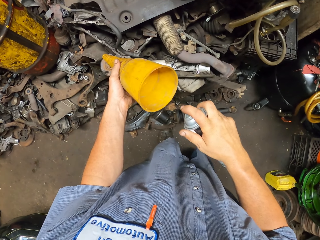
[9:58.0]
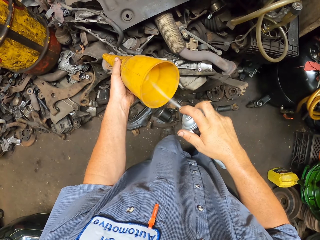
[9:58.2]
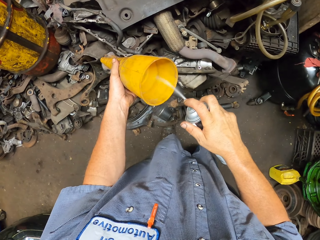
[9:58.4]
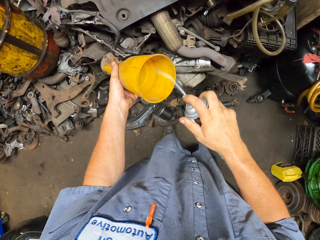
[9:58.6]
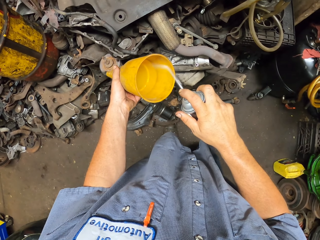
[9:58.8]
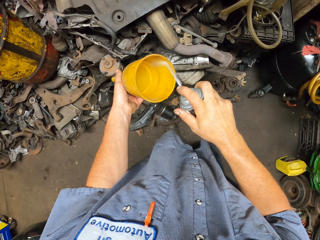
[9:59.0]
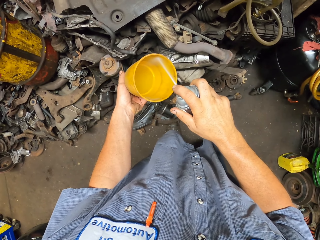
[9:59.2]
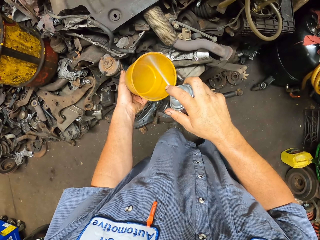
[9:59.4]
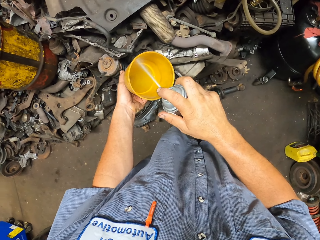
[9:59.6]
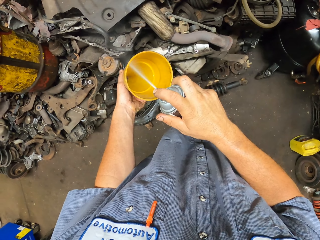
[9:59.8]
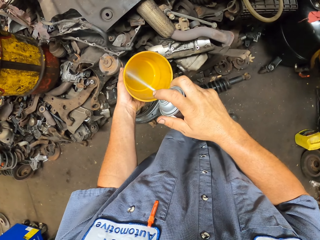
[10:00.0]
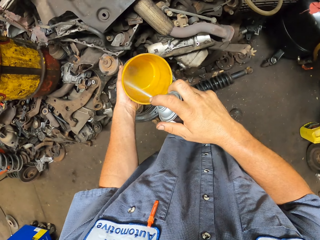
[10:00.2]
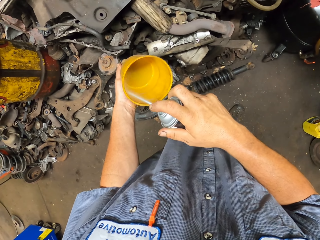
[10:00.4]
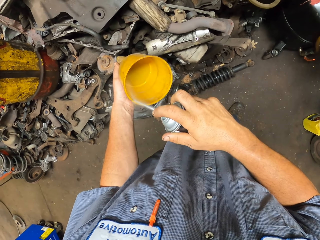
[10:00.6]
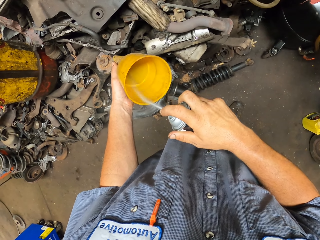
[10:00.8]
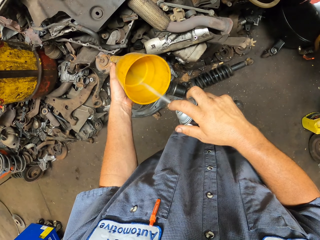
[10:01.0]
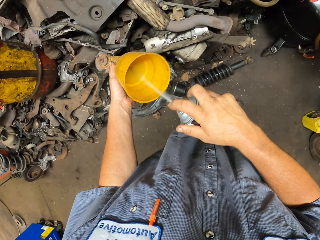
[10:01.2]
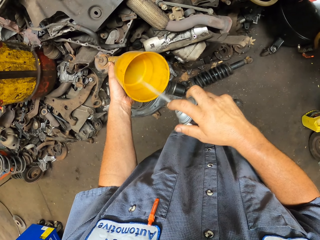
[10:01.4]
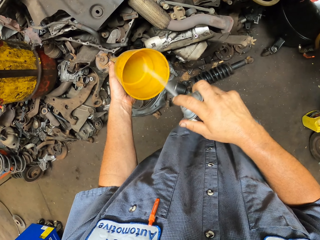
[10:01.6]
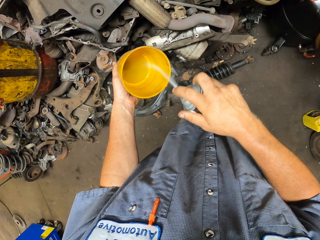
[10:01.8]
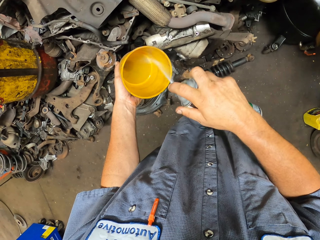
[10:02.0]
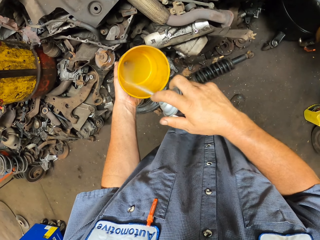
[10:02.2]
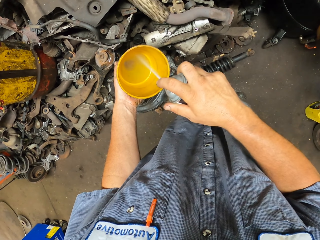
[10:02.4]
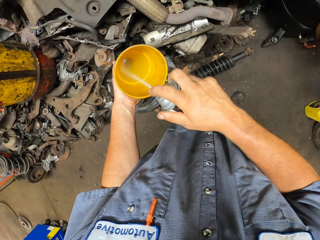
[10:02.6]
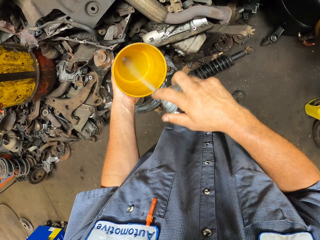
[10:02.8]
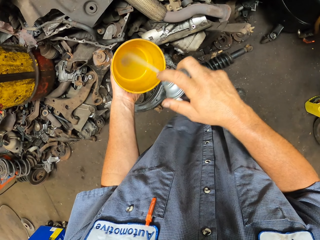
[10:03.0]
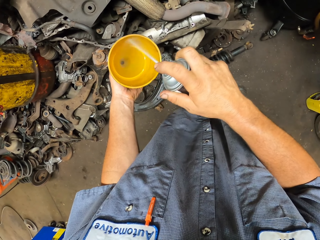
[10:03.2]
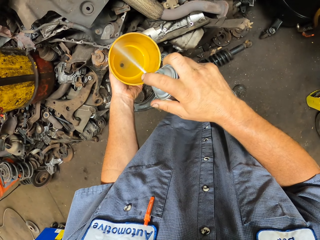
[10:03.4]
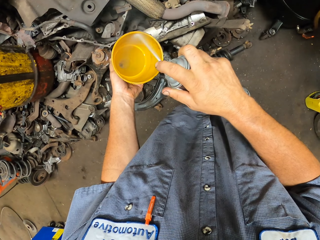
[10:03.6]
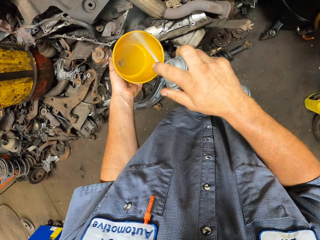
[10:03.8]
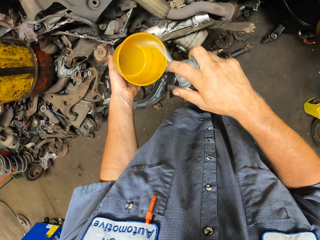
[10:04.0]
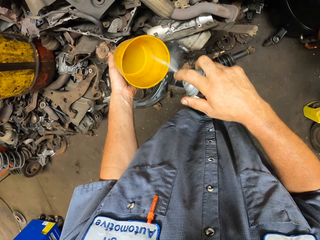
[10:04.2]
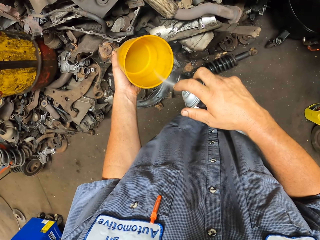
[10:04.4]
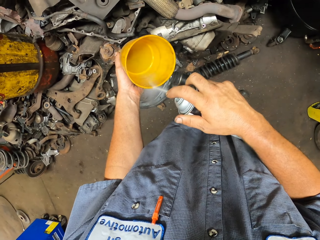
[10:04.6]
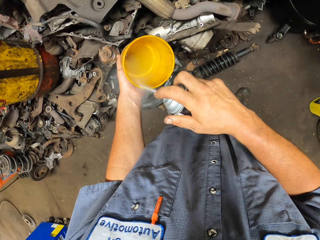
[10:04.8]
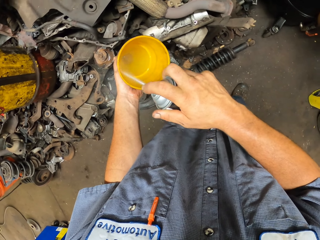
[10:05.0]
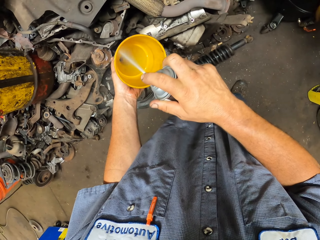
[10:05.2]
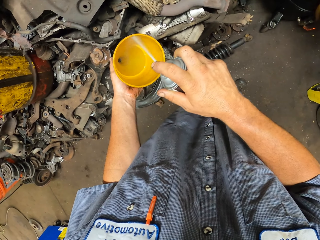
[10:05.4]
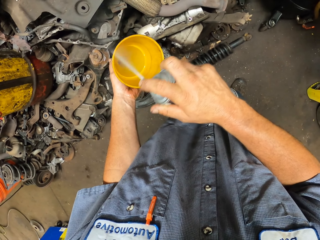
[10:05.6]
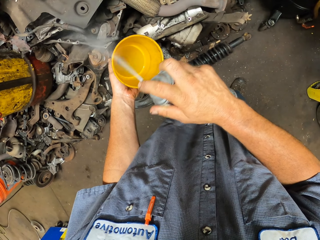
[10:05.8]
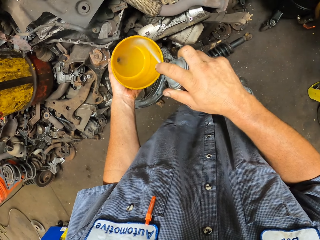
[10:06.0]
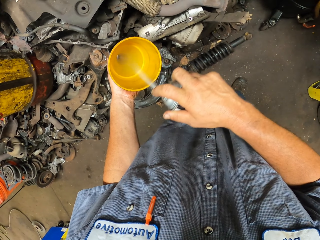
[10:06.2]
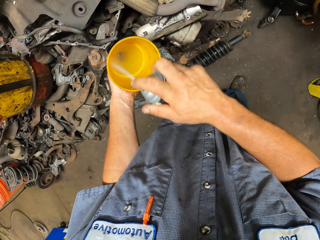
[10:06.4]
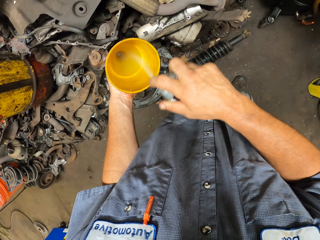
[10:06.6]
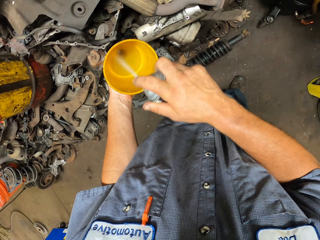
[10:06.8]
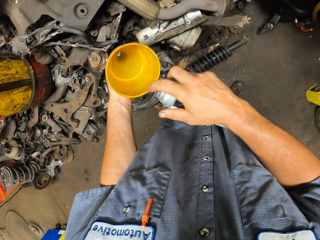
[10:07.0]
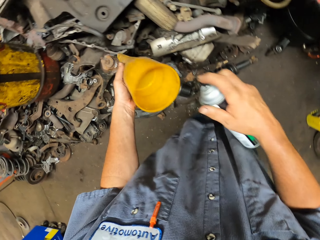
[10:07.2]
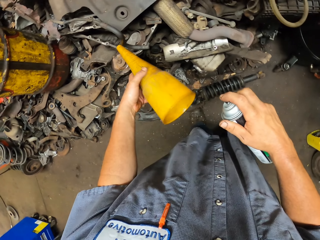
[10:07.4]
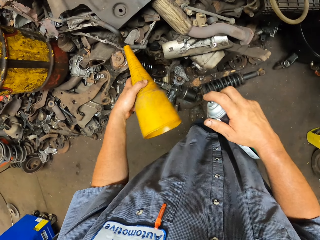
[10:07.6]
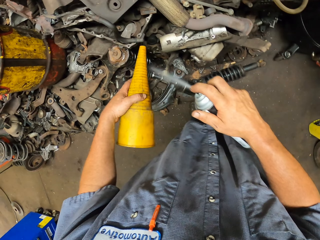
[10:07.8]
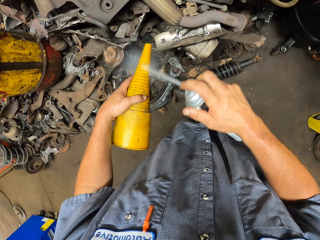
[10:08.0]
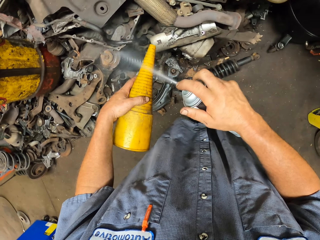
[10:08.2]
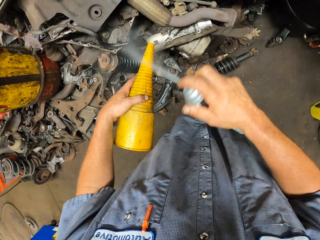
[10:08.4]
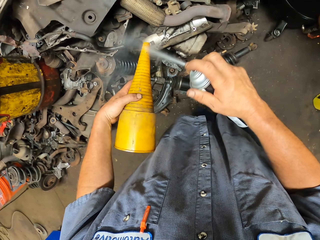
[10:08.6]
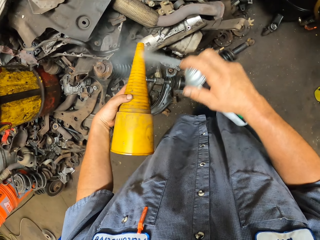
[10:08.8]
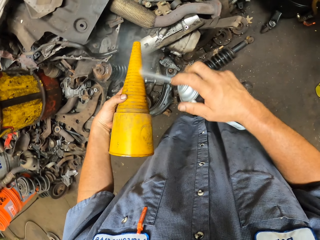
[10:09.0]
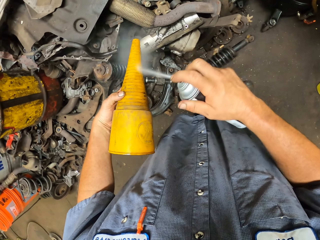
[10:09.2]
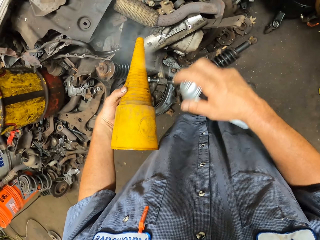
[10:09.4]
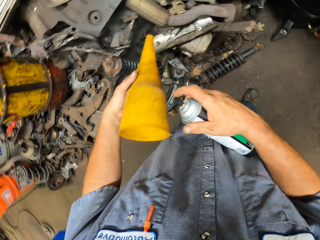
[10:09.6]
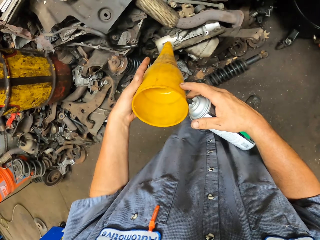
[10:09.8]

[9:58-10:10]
The camera wearer sprays the funnel with something.

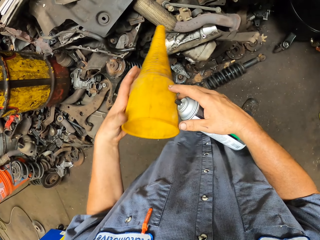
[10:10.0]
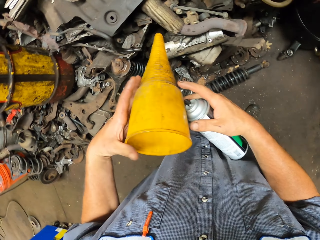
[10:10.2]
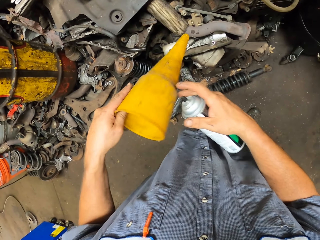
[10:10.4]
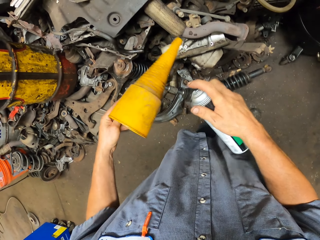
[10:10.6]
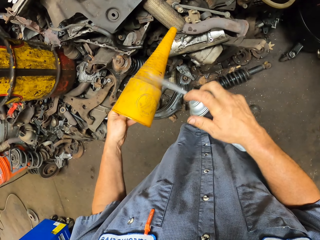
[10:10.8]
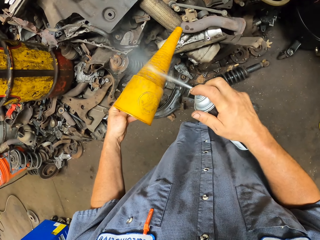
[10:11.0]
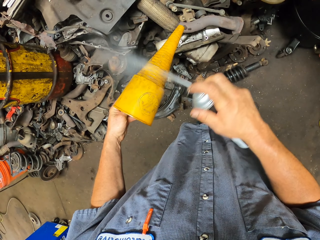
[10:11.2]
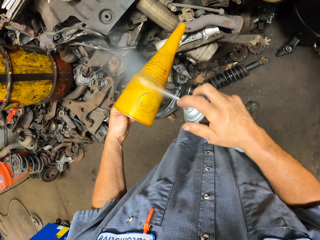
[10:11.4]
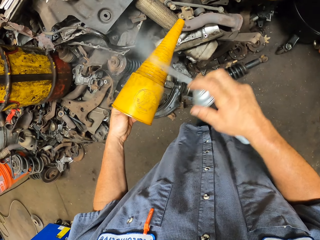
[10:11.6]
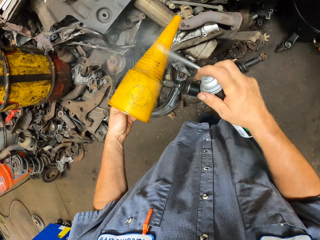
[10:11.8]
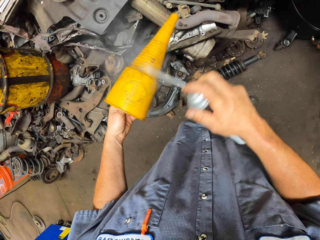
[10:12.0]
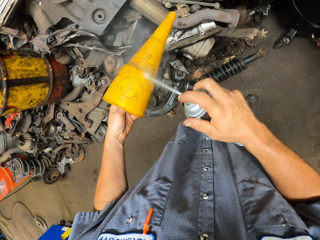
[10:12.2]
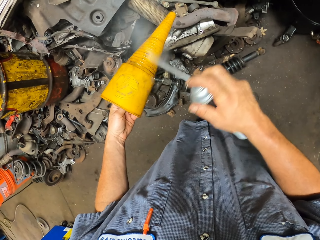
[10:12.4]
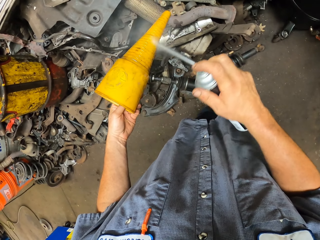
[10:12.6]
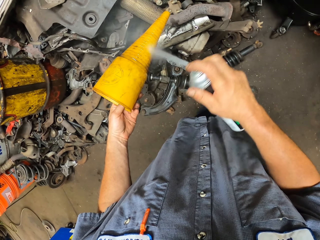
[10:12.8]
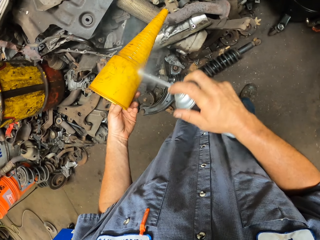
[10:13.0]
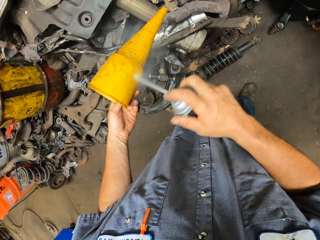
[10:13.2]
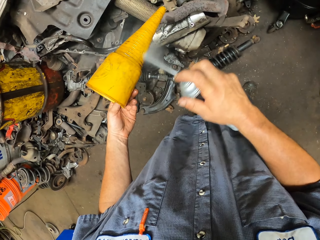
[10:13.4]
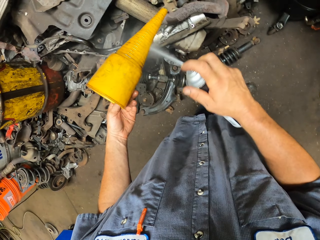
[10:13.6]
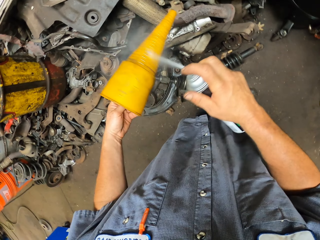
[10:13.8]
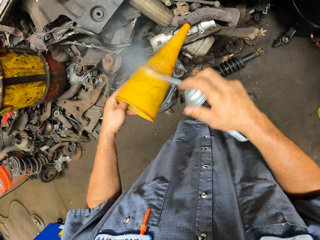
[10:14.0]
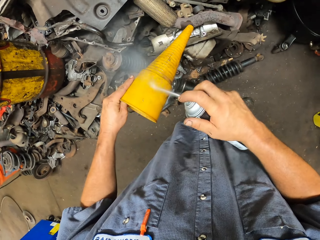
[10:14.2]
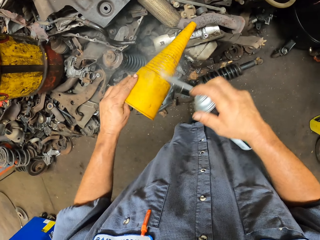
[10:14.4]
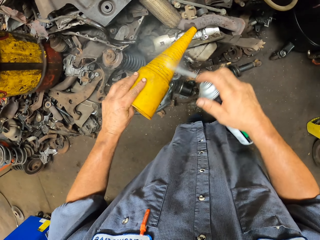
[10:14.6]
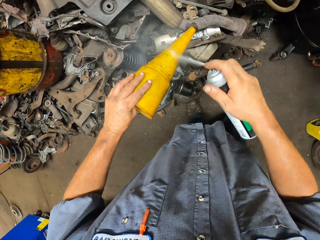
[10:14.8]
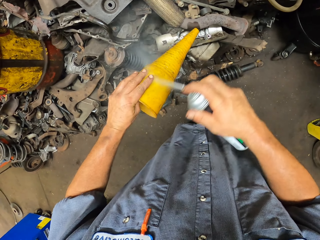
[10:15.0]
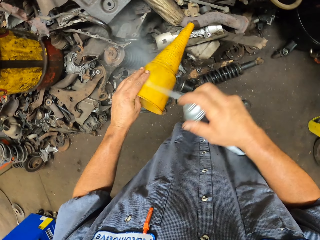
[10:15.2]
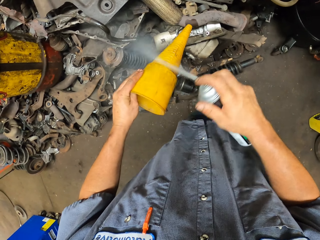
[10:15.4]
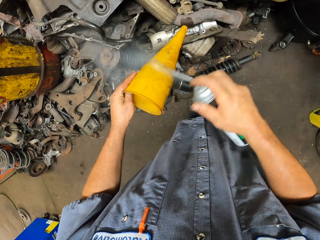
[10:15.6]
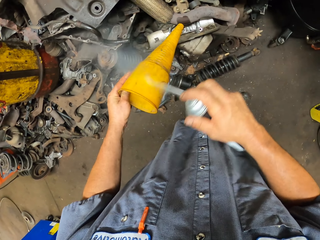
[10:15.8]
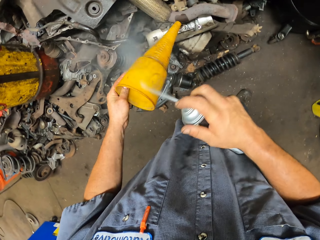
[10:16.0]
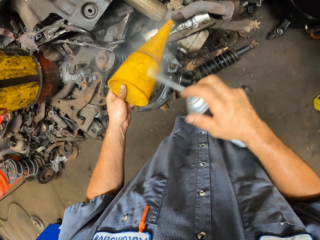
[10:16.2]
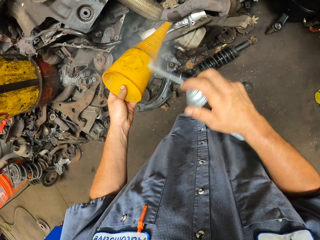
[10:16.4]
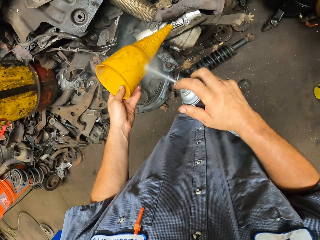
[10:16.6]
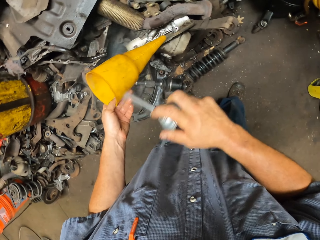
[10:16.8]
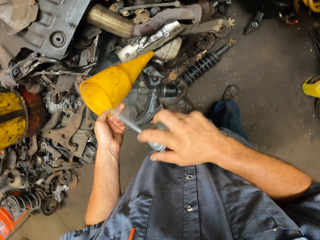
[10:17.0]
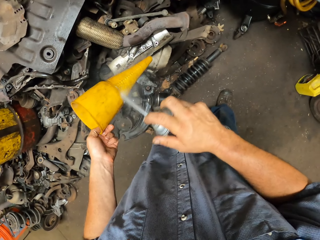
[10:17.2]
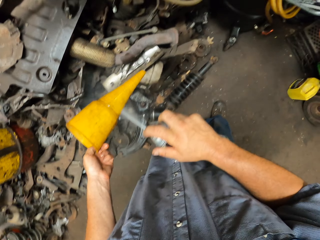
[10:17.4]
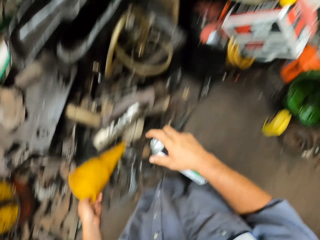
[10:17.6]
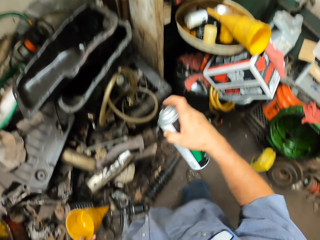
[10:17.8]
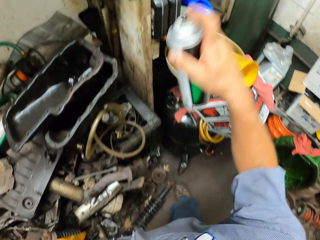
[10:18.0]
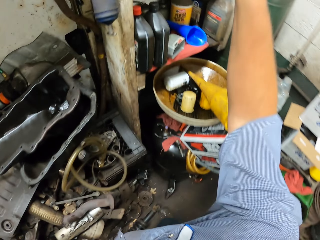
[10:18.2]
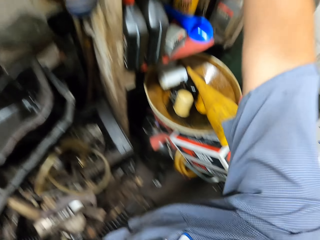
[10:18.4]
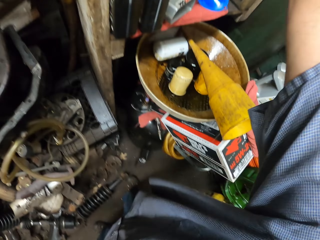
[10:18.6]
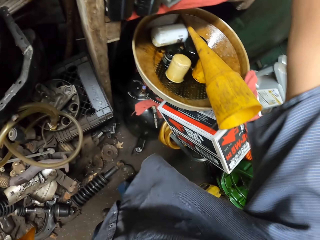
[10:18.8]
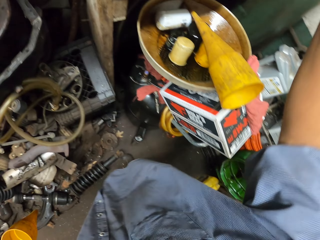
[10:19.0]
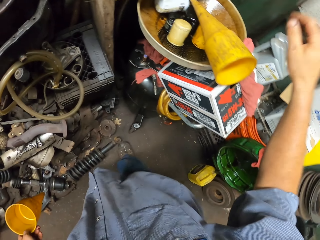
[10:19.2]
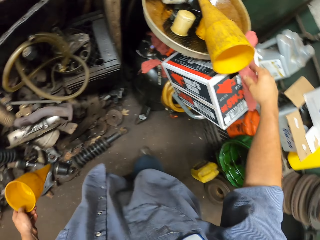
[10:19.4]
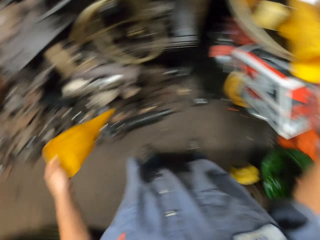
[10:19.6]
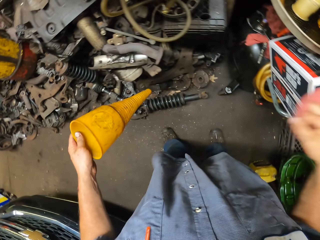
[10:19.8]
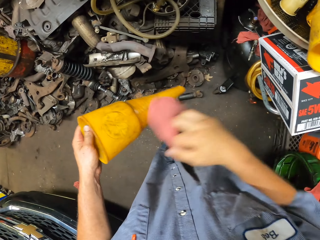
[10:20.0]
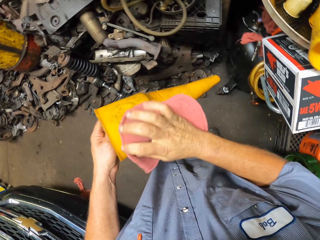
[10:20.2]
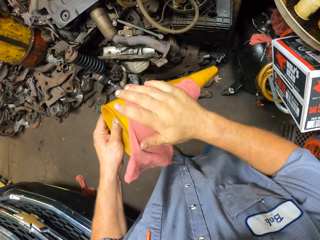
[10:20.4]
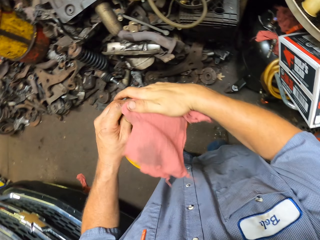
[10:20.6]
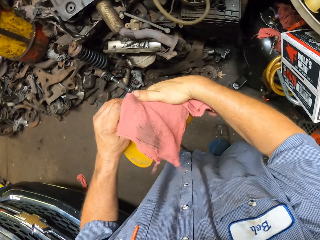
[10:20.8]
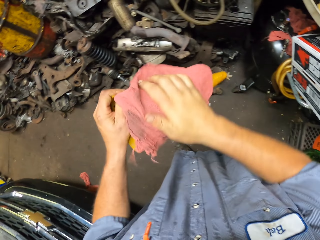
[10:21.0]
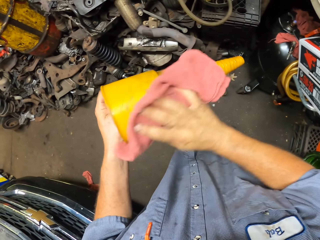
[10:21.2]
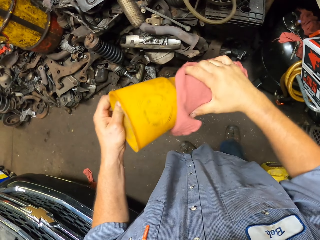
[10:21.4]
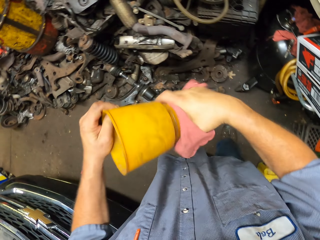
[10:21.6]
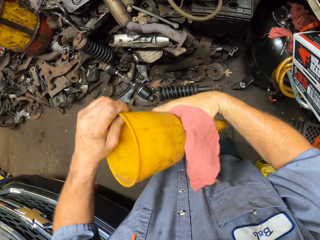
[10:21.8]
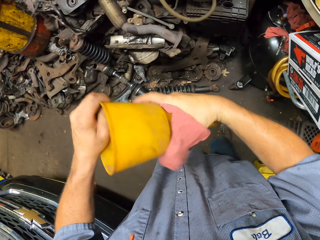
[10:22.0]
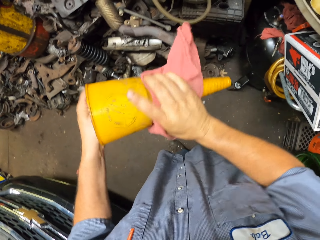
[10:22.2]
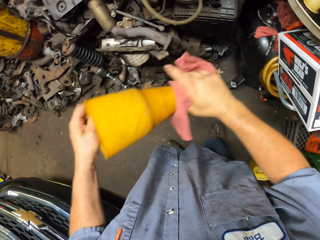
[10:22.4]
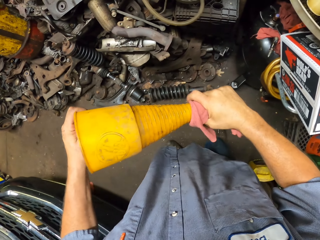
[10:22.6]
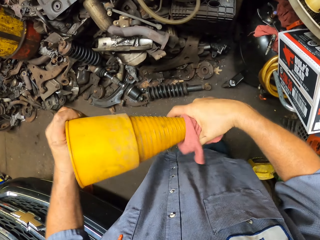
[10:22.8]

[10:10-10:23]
The camera wearer puts the bottle of spray on the shelf. They pick up the towel. They wipe the funnel with the towel.
